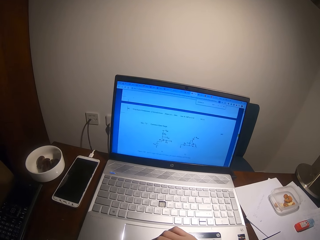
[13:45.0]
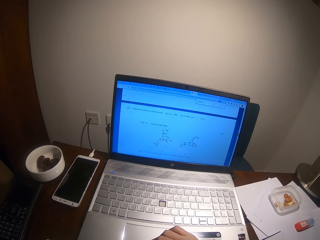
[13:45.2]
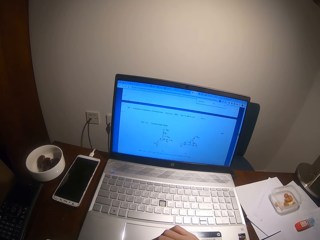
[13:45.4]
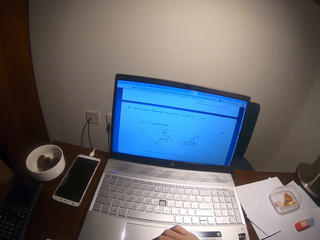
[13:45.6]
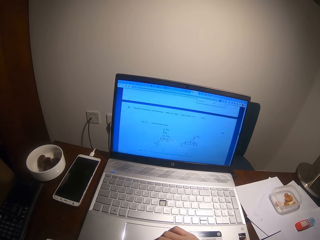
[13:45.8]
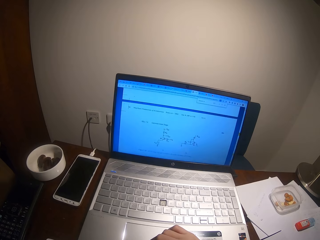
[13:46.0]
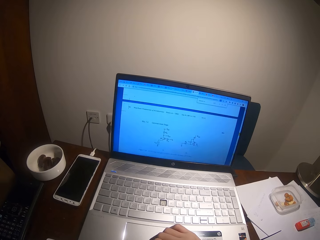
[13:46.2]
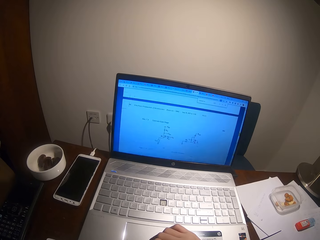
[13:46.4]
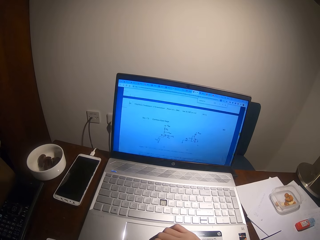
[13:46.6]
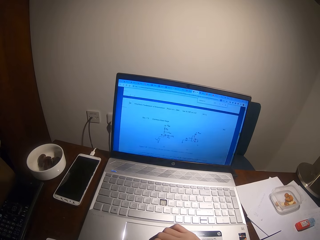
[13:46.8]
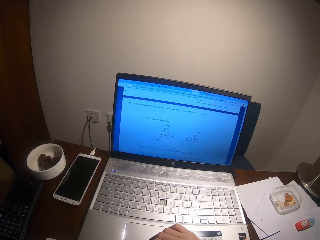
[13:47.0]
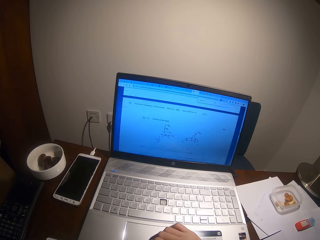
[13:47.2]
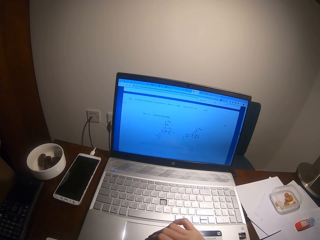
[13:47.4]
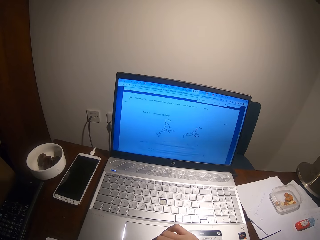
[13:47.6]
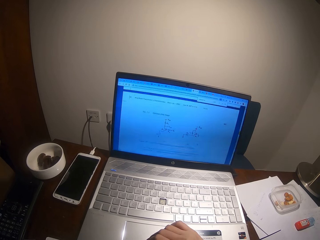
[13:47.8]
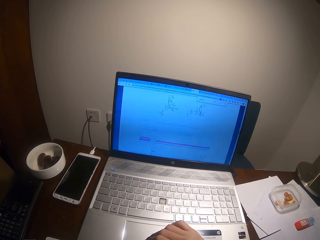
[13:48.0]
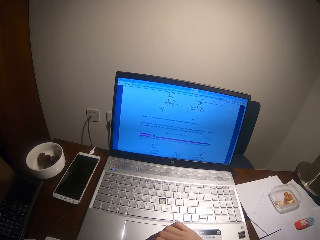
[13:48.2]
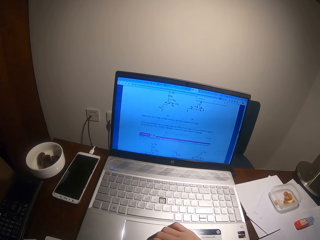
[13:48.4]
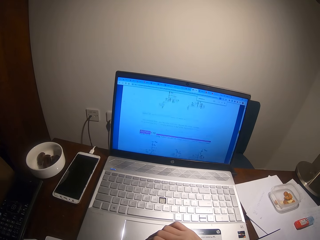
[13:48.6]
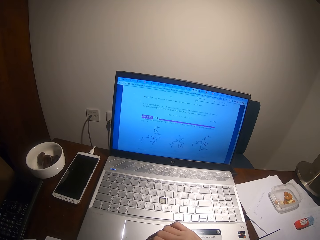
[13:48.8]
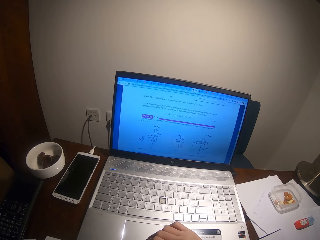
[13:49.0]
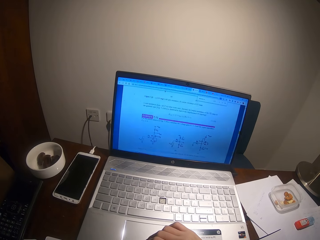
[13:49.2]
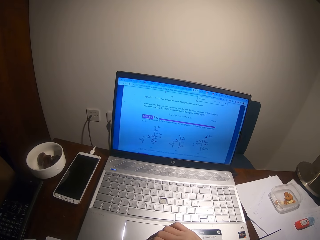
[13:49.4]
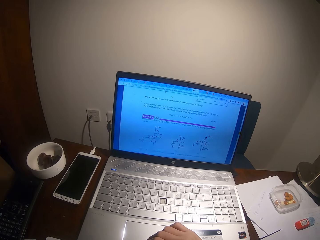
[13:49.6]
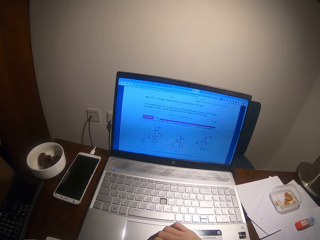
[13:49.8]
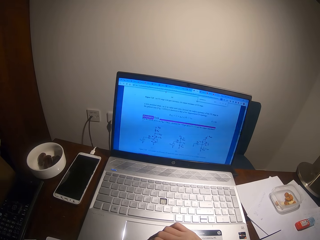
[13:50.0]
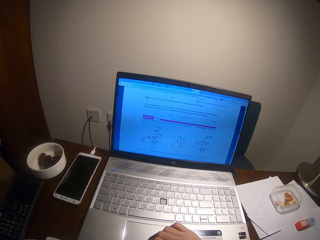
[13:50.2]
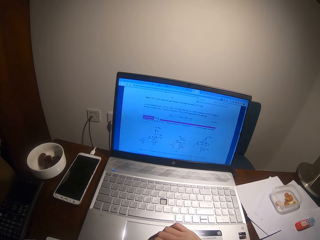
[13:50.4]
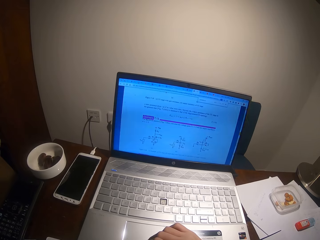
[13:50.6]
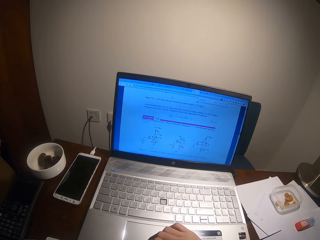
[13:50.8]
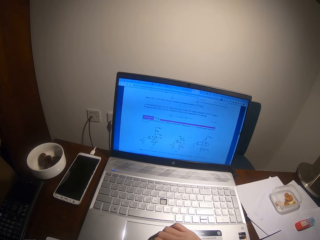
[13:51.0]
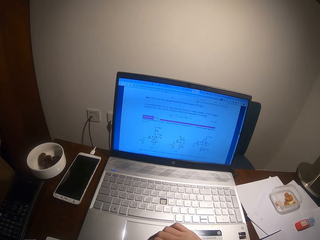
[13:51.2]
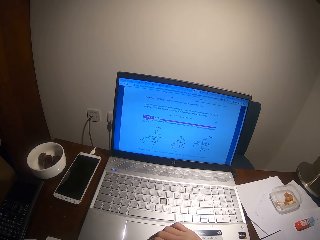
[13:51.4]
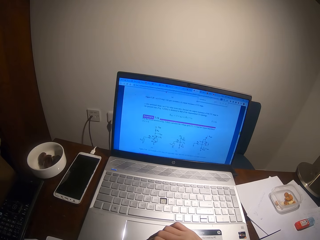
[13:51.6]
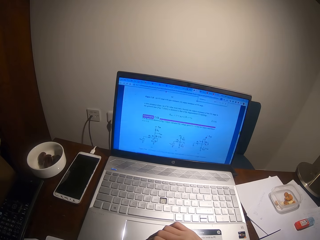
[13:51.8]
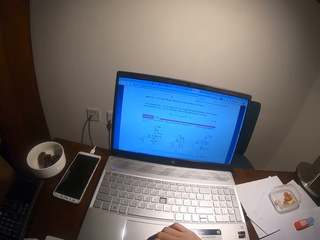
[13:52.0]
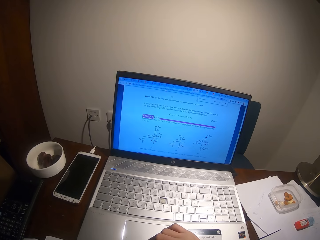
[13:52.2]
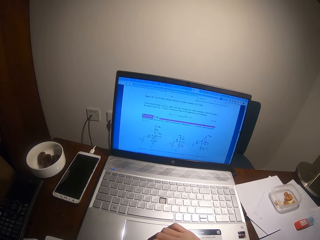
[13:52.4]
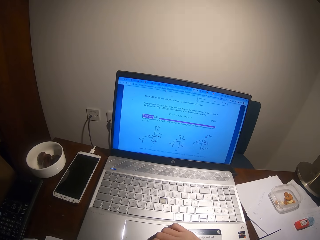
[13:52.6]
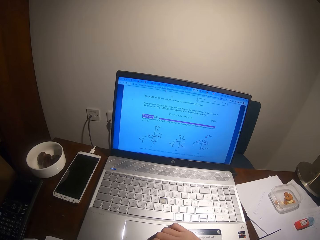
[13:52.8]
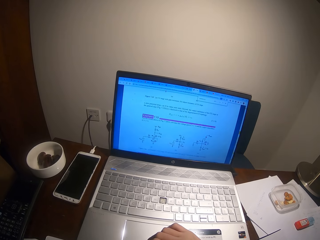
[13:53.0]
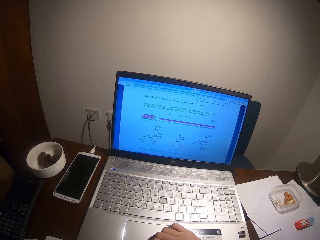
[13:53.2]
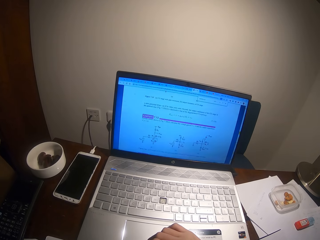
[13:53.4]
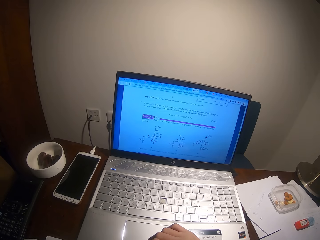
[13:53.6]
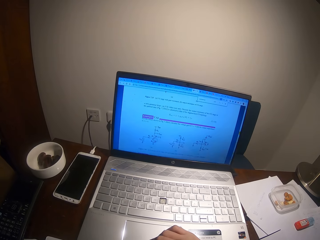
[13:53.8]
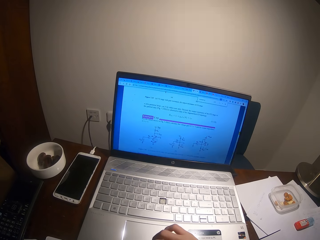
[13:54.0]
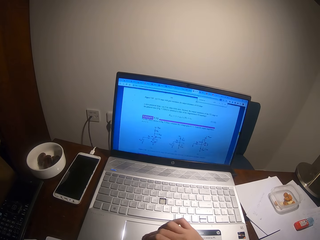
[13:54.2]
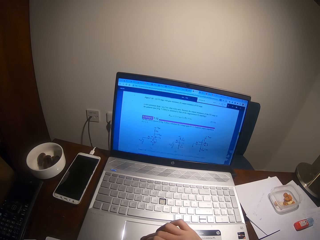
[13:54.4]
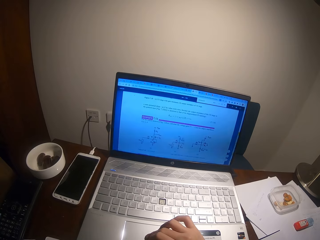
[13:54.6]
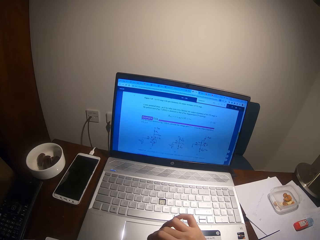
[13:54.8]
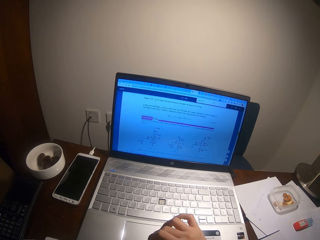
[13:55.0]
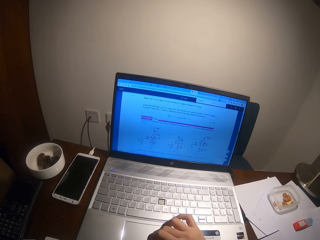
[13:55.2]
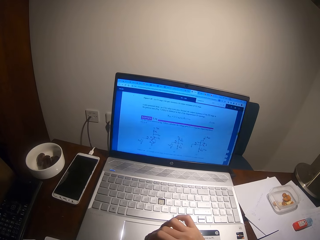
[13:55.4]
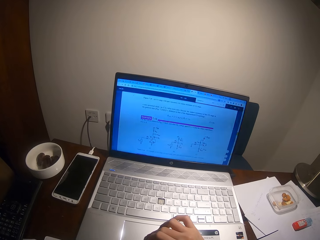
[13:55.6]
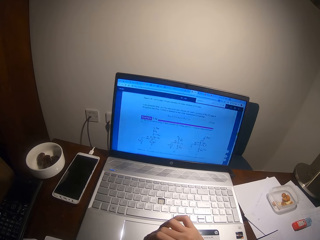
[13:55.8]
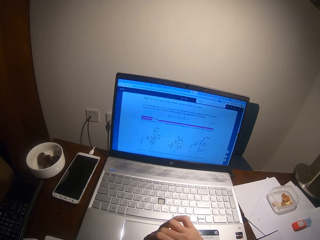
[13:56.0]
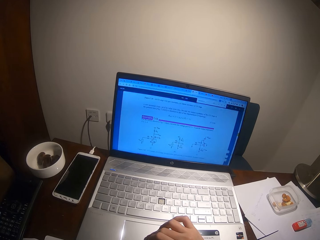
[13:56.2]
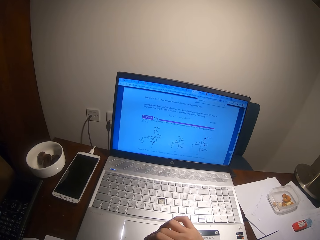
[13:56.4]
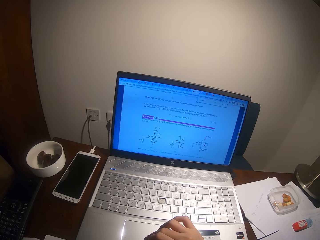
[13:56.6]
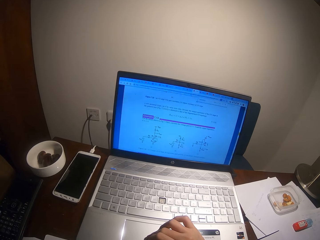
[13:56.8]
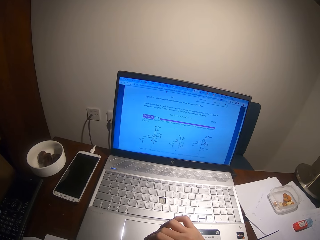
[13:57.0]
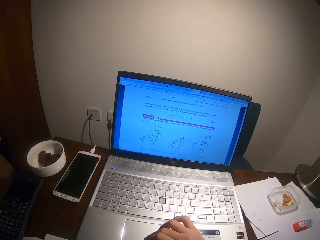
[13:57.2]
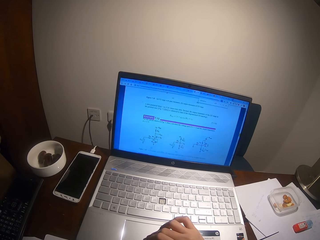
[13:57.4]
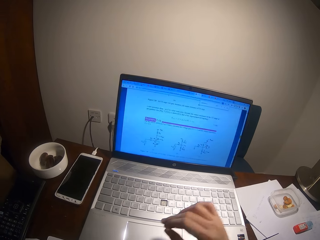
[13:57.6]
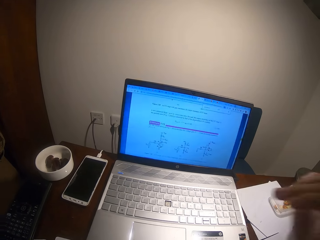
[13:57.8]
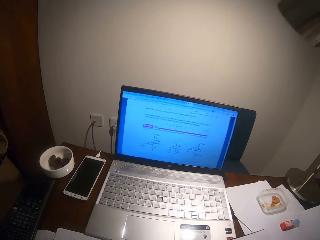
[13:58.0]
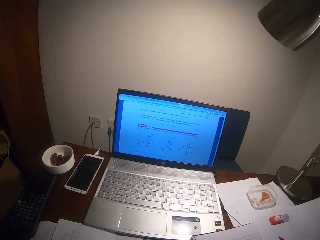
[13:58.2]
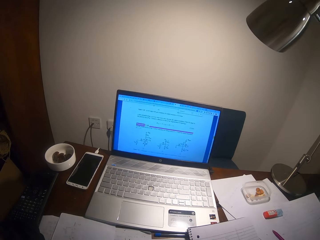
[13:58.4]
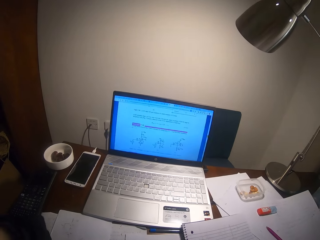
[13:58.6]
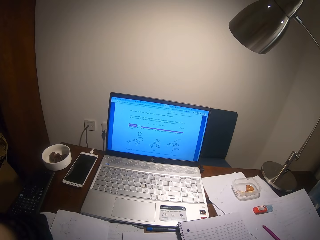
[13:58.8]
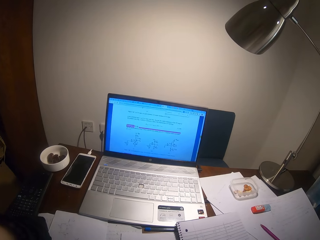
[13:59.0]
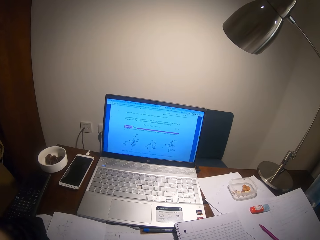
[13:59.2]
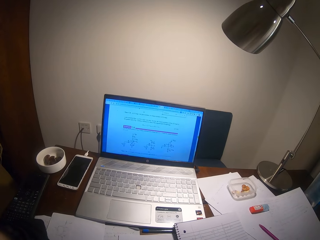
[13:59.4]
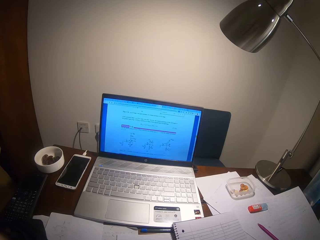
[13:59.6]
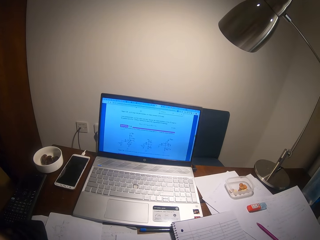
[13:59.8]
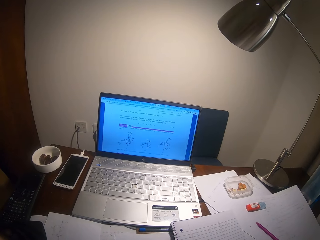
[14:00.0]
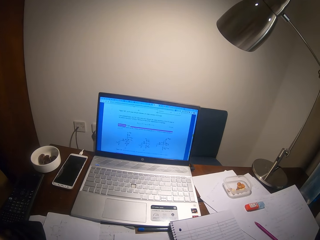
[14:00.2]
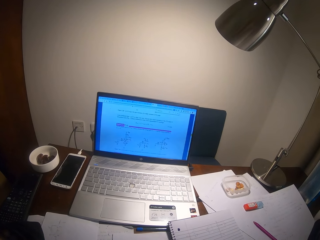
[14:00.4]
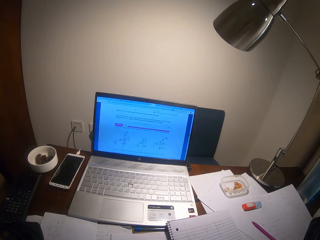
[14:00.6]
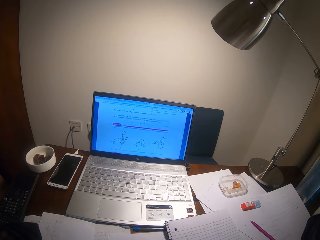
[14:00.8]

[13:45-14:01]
The camera wearer pulls his hand off the laptop. He looks at the laptop.
